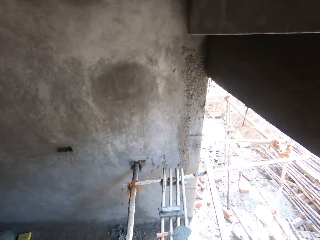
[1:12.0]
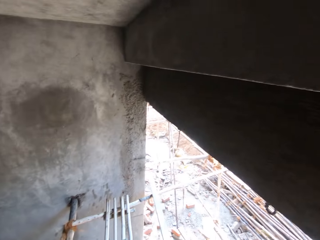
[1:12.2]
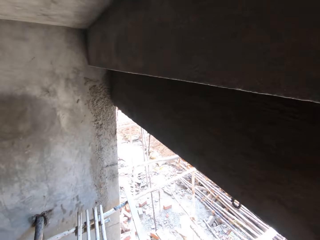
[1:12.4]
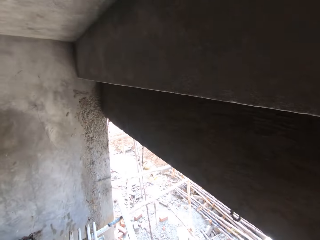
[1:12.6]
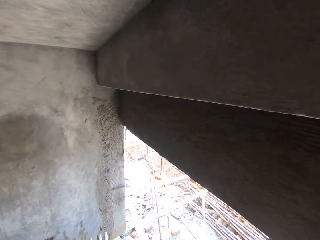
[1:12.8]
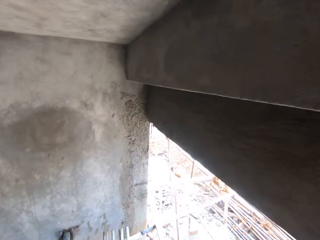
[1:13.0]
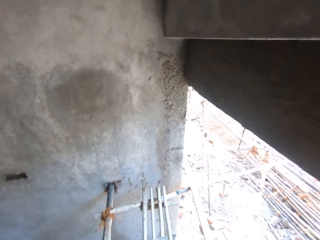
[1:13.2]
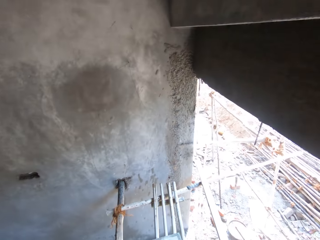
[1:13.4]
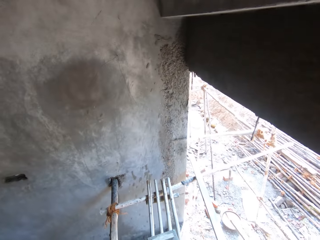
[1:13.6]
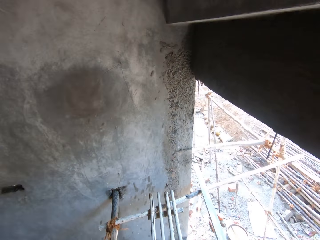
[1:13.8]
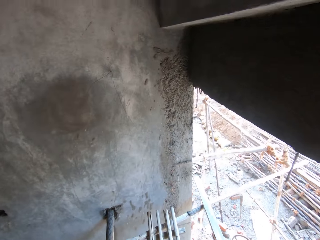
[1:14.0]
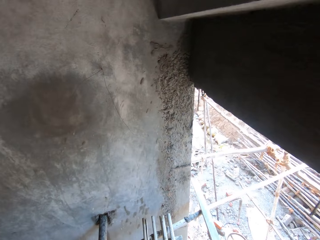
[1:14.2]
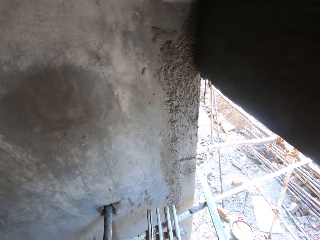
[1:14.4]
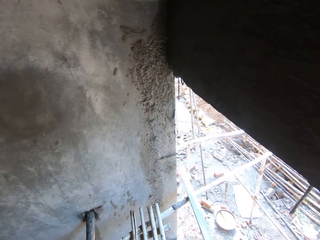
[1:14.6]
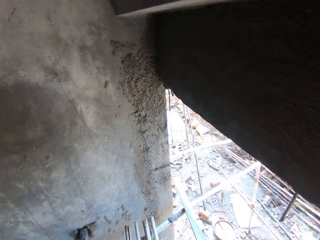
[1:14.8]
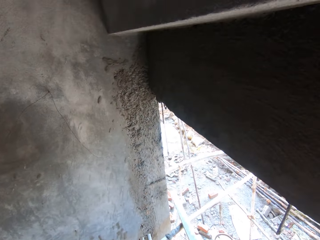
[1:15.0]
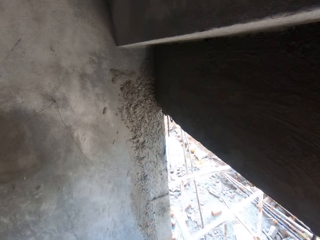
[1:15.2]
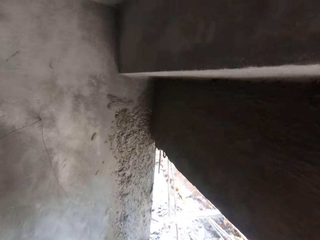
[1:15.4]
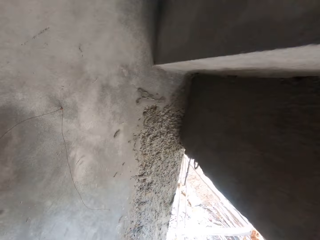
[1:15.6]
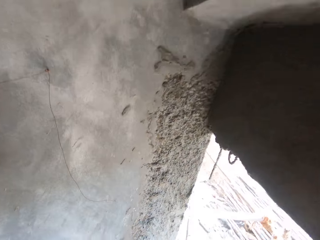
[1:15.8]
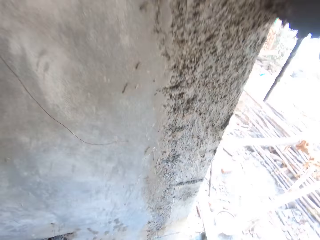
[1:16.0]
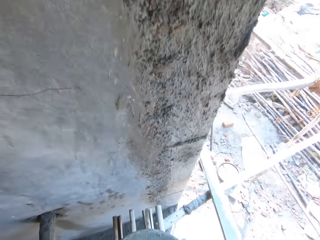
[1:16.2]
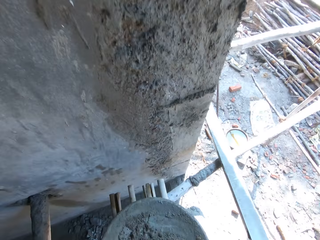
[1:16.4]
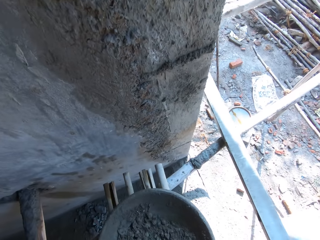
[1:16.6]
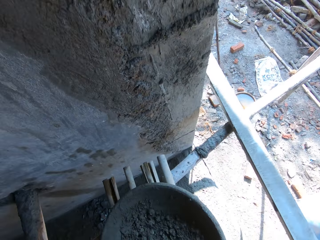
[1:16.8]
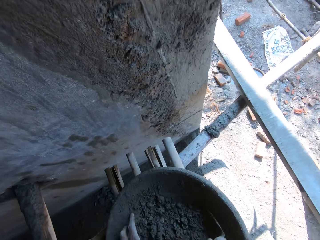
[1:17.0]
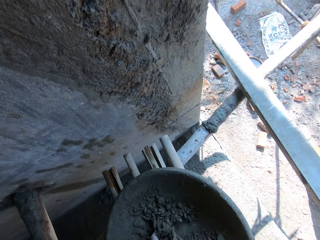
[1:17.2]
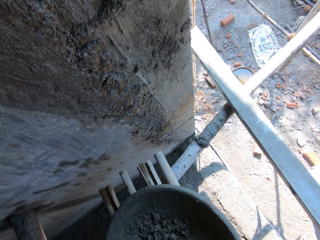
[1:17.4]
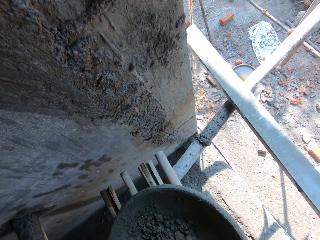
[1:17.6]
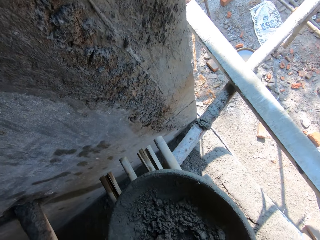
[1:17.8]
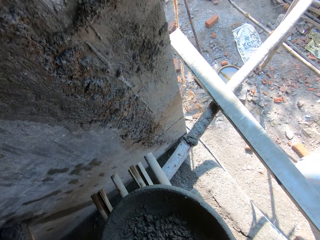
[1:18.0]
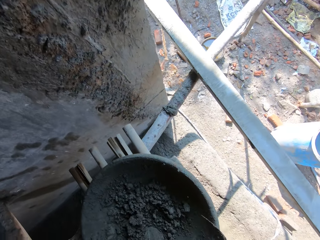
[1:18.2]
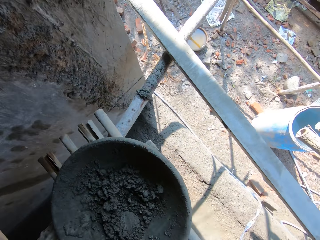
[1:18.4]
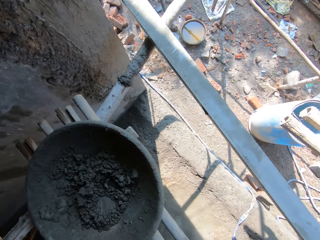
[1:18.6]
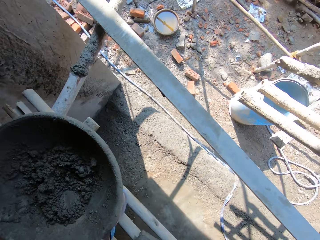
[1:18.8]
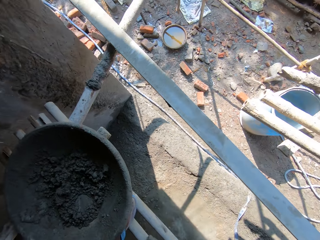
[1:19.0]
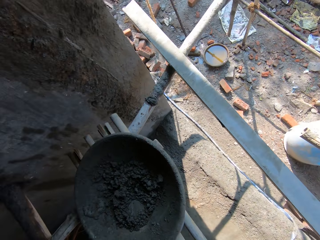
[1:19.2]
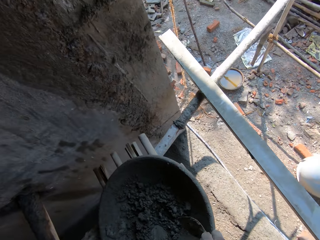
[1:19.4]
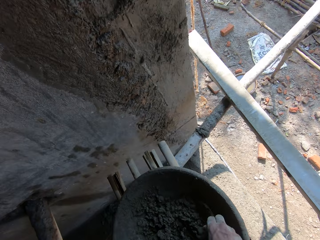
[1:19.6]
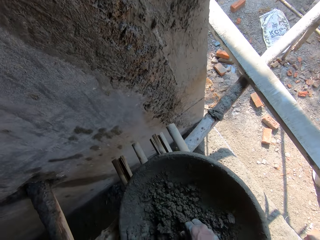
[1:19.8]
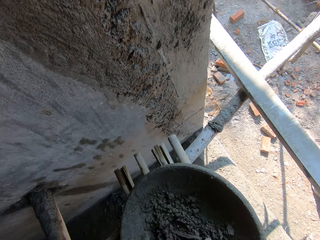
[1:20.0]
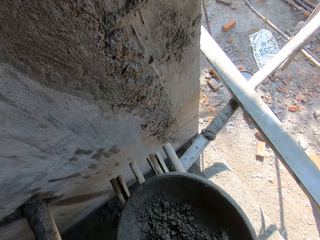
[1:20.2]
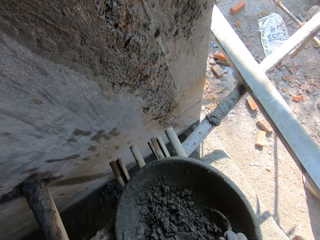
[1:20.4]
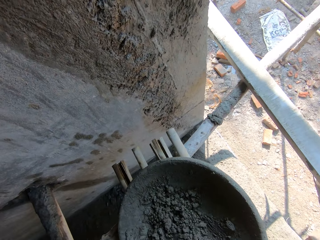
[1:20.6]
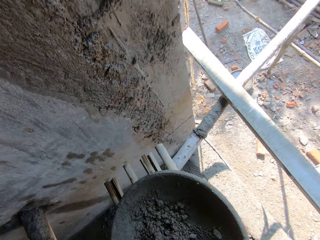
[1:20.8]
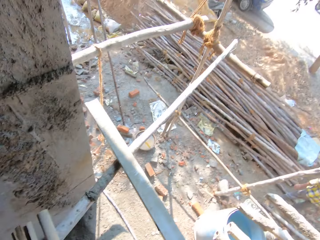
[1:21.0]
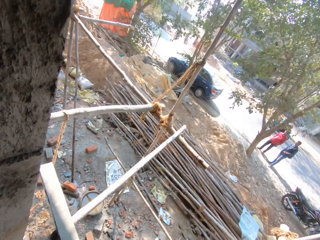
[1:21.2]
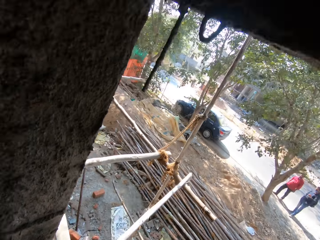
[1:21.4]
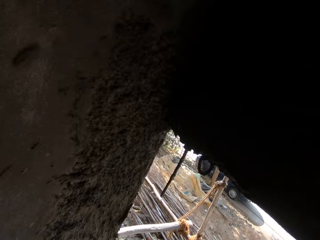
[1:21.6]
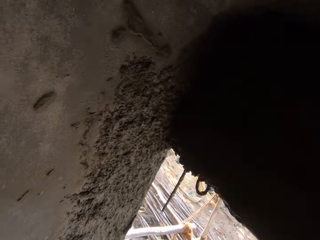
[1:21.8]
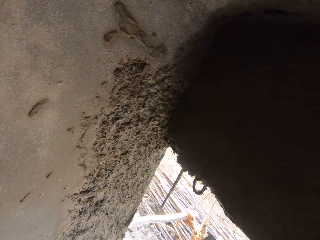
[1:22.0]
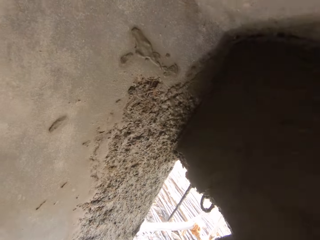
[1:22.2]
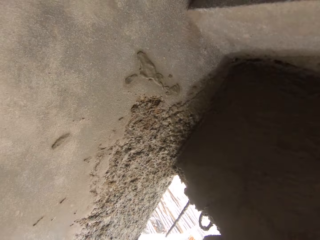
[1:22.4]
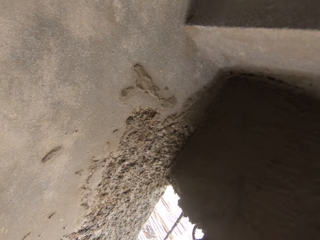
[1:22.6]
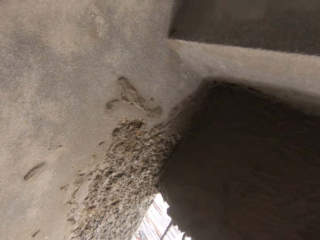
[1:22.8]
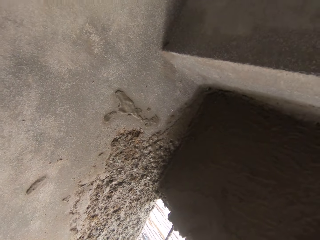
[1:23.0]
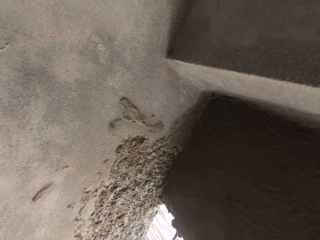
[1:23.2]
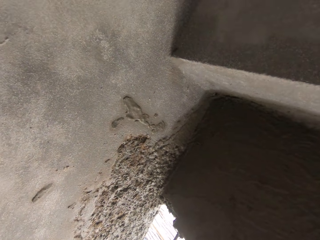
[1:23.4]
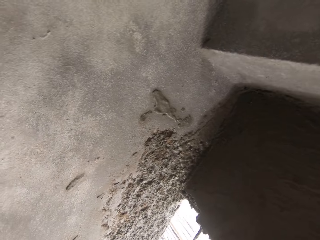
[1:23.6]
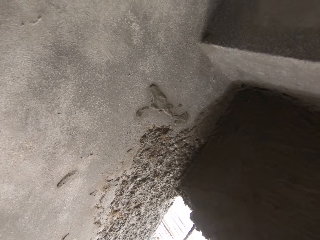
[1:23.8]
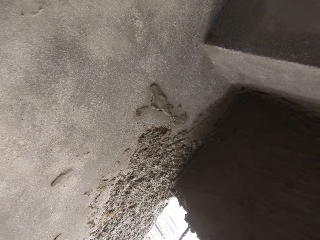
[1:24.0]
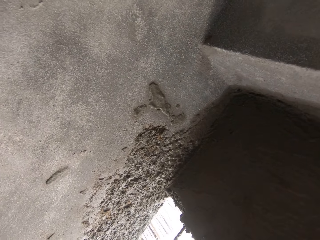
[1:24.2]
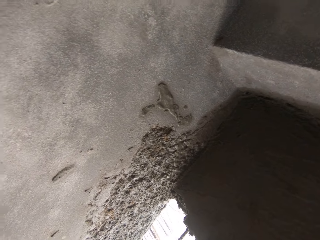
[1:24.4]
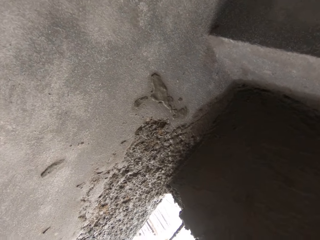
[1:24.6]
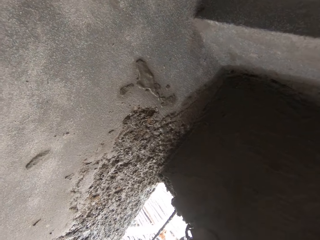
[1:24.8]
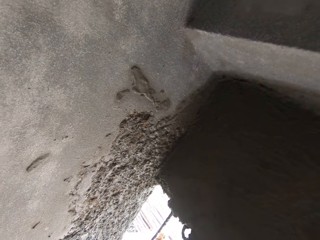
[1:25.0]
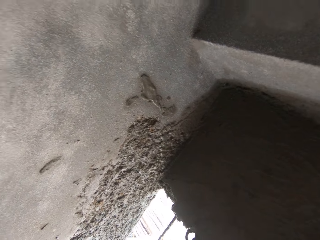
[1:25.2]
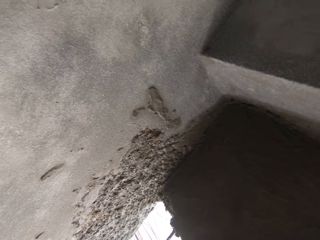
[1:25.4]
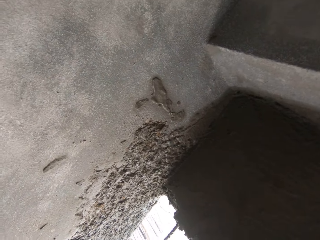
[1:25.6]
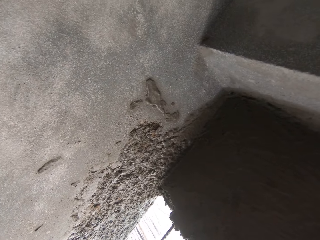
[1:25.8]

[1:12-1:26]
The camera wearer turns the mortar with the trowel in his right hand. He plasters the wall with the mortar in the trowel in his right hand.

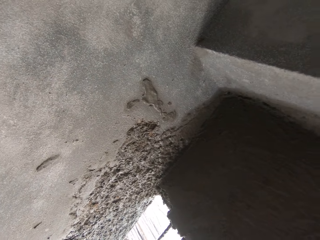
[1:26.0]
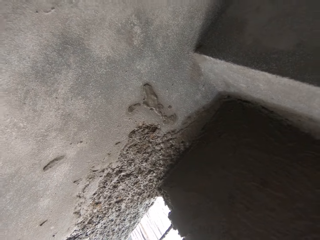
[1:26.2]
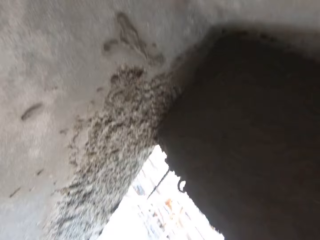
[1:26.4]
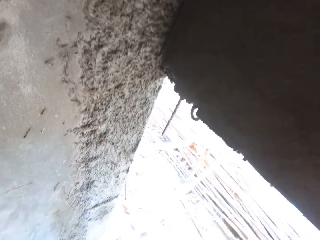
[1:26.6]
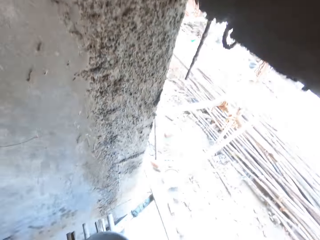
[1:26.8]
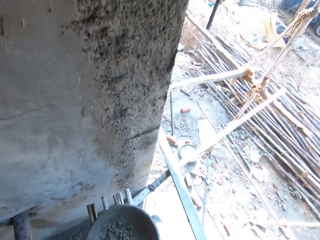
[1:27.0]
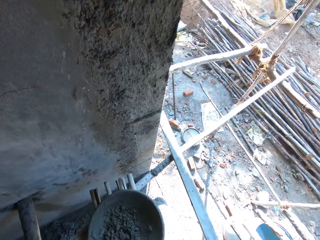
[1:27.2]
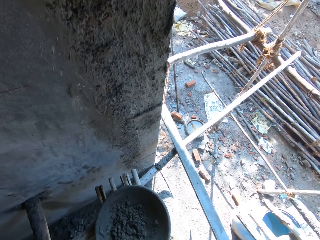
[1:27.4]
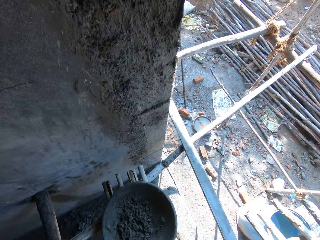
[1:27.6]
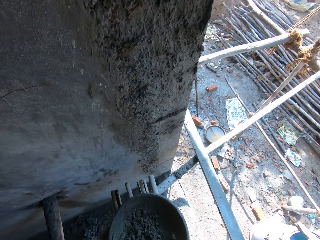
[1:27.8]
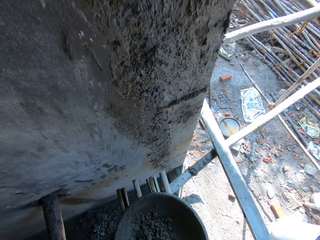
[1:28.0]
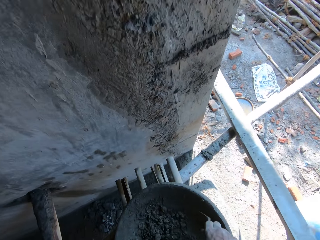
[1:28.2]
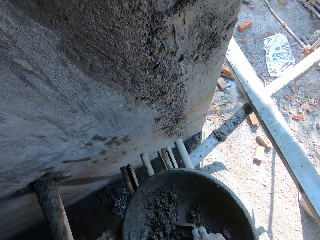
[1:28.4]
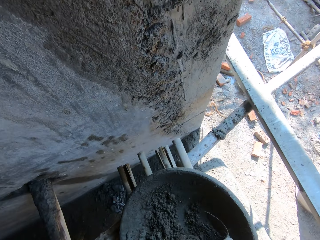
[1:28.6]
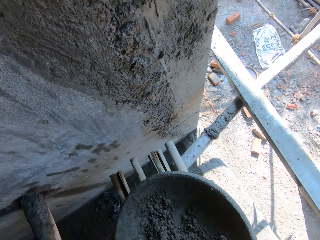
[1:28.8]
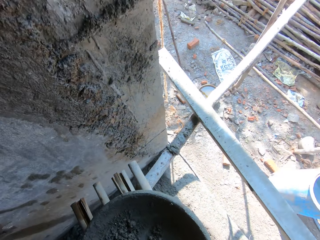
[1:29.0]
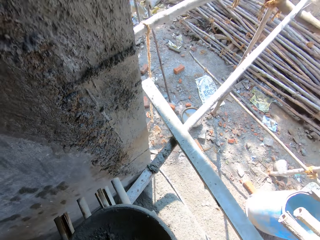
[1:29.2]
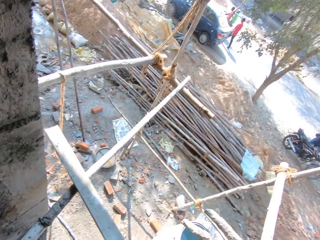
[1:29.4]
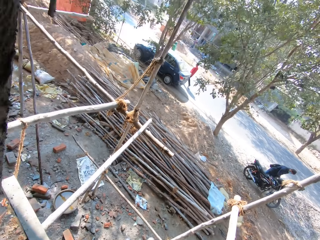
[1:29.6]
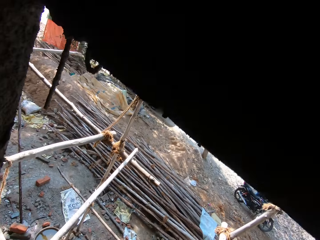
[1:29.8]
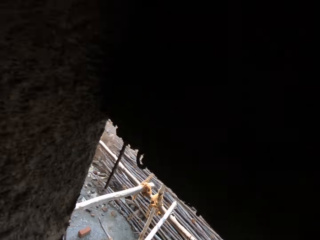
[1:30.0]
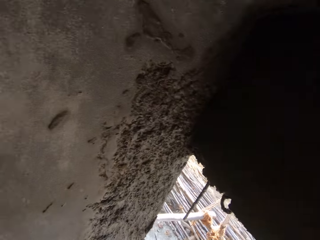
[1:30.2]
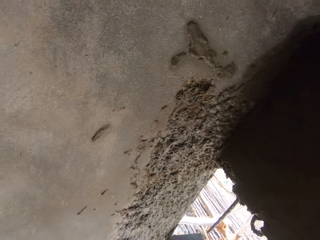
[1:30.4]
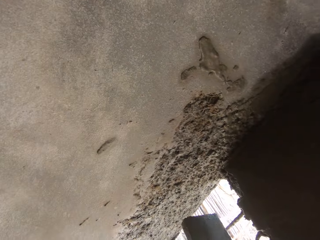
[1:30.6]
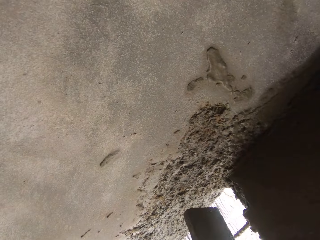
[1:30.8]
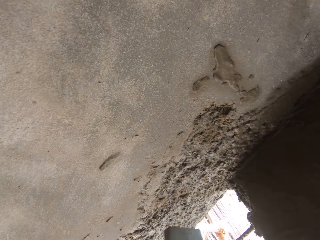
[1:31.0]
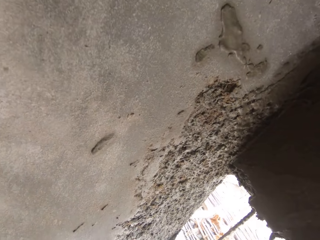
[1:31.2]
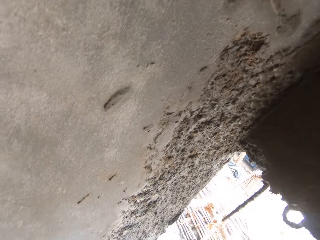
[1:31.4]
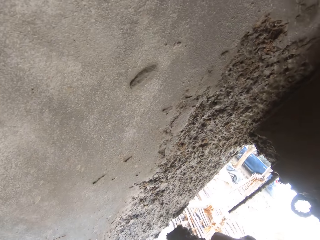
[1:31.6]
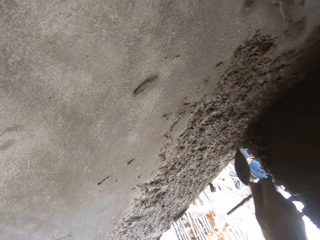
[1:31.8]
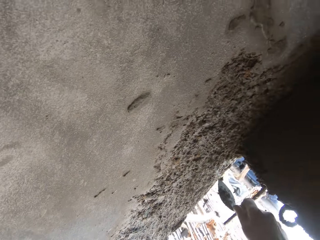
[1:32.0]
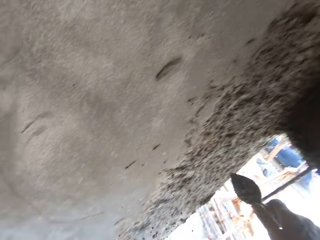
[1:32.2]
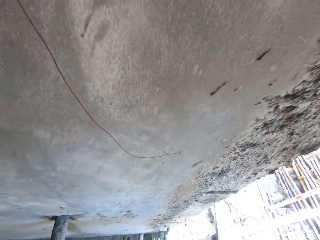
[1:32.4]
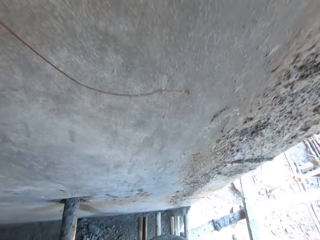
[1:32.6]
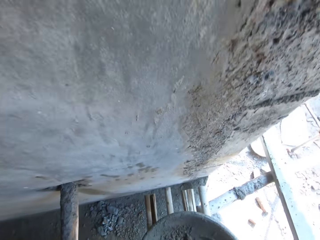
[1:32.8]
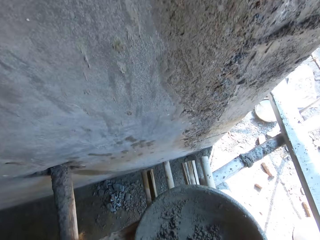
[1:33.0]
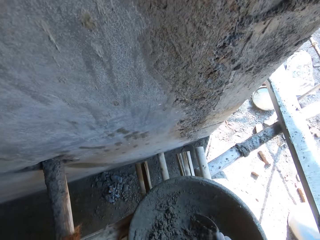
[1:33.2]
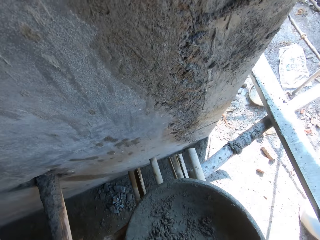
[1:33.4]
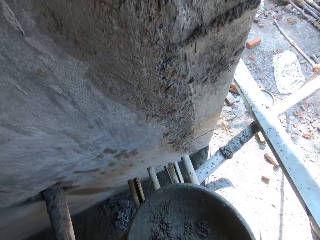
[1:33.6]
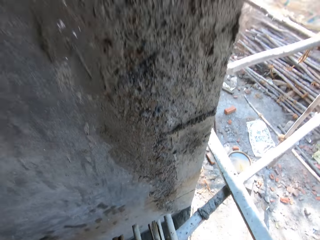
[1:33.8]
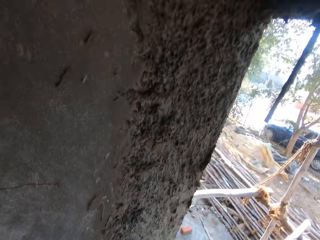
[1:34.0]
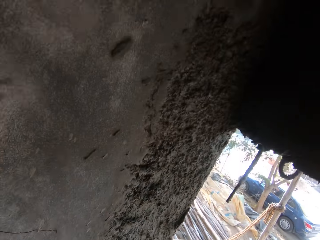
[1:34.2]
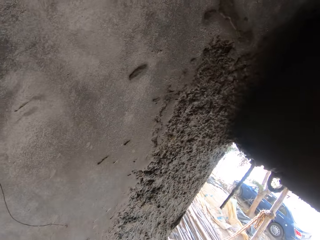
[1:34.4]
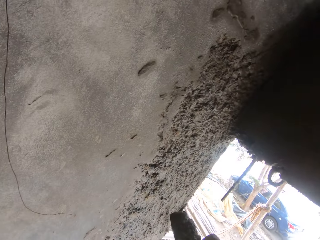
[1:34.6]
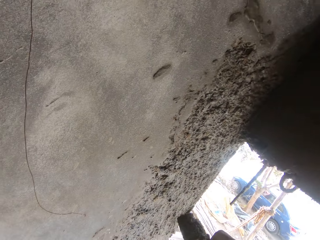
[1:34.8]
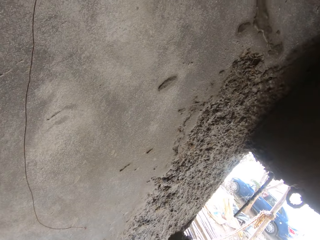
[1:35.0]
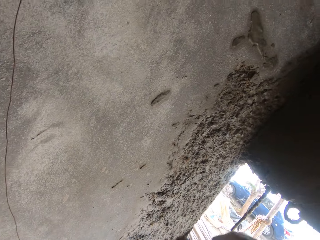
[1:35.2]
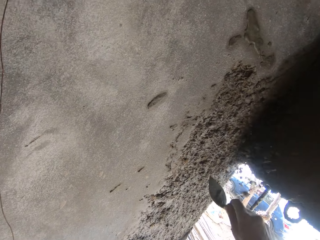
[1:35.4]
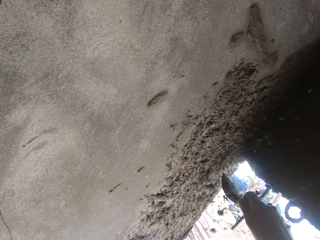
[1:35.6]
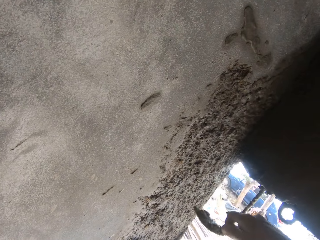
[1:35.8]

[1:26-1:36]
The camera wearer takes mortar from the cement pan with the trowel in his right hand. He plasters the wall with the mortar in the trowel in his right hand. He takes the mortar from the cement pan with the trowel in his right hand. He mixes the sand. He cements the wall.
